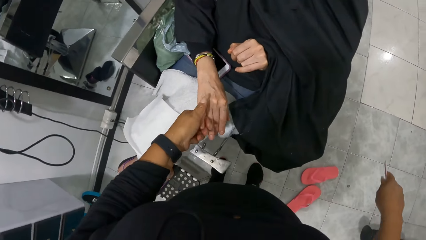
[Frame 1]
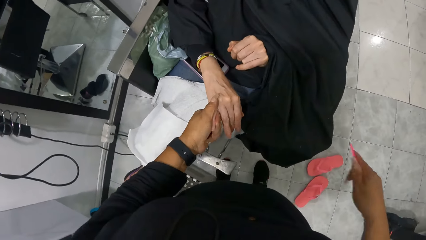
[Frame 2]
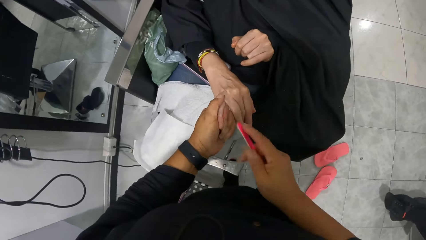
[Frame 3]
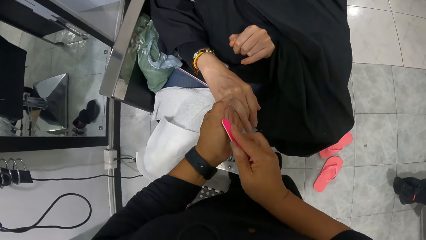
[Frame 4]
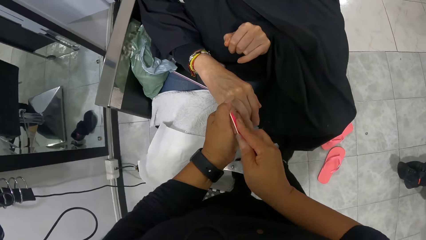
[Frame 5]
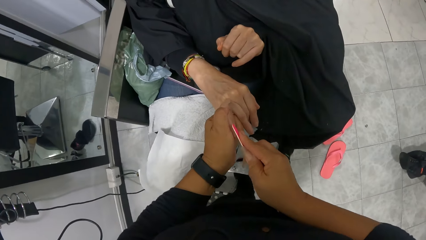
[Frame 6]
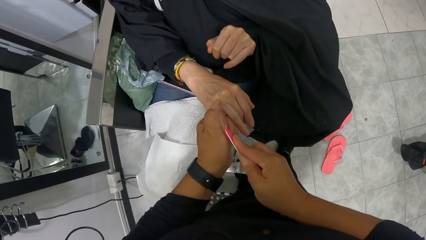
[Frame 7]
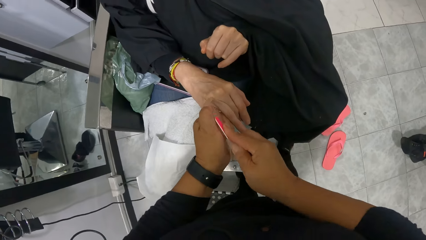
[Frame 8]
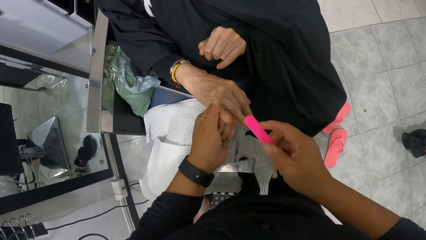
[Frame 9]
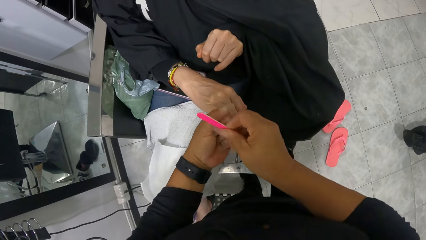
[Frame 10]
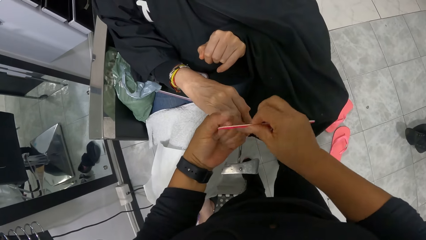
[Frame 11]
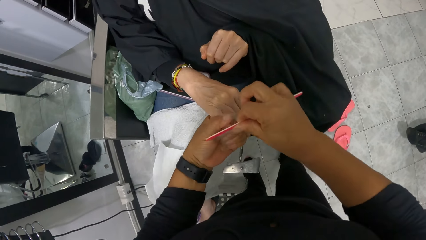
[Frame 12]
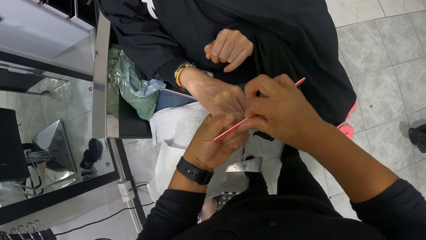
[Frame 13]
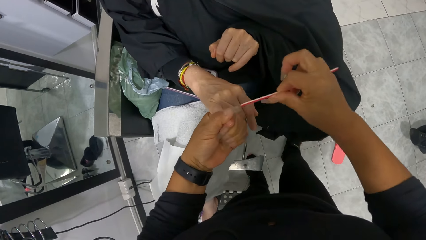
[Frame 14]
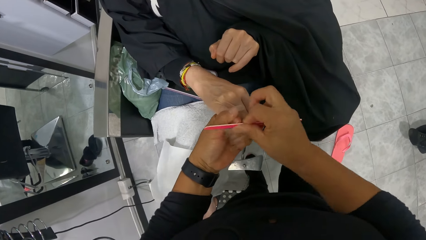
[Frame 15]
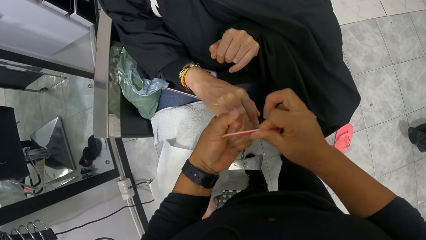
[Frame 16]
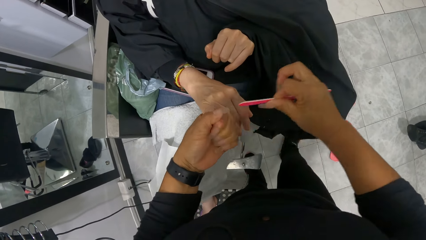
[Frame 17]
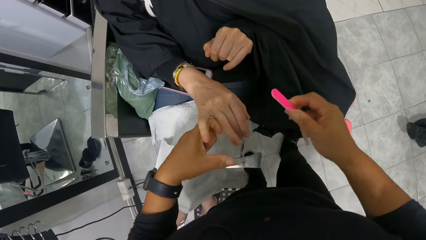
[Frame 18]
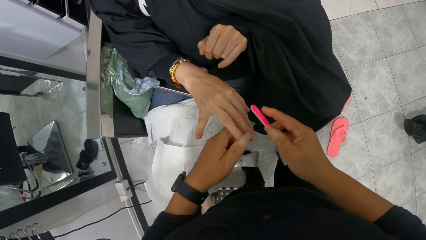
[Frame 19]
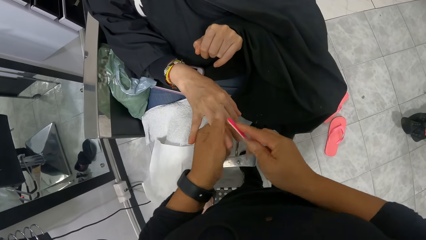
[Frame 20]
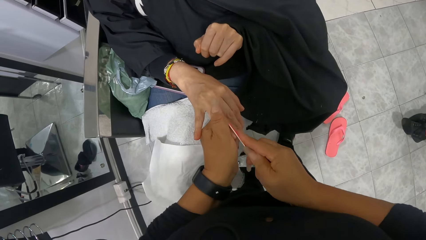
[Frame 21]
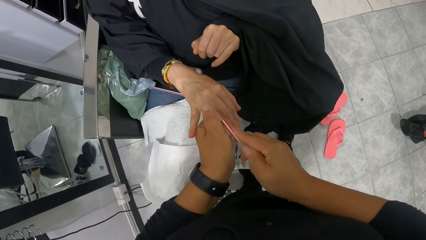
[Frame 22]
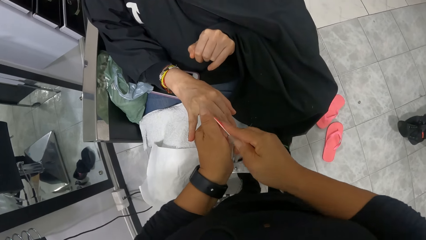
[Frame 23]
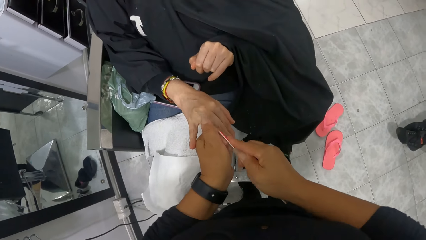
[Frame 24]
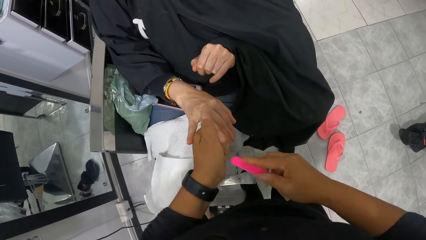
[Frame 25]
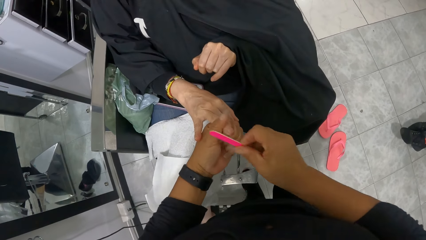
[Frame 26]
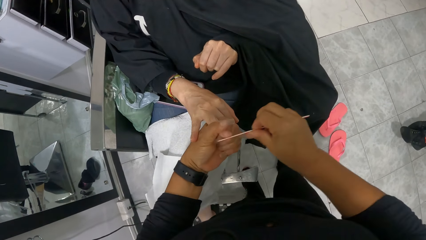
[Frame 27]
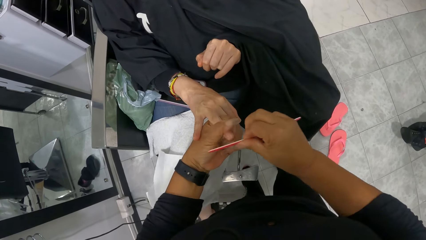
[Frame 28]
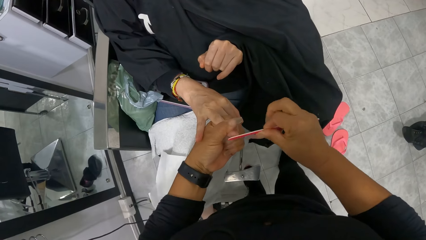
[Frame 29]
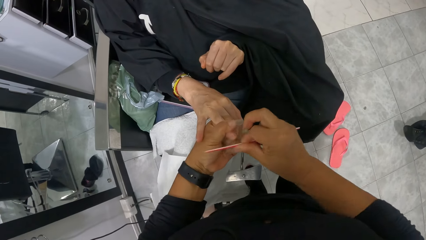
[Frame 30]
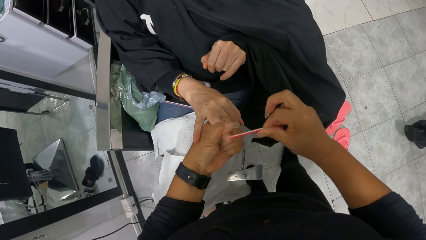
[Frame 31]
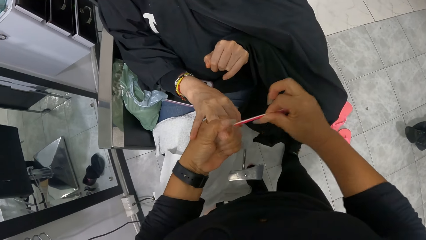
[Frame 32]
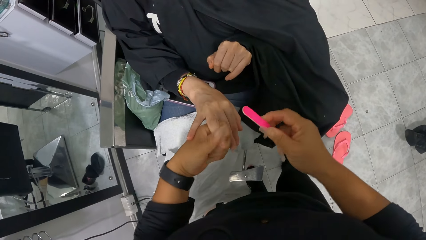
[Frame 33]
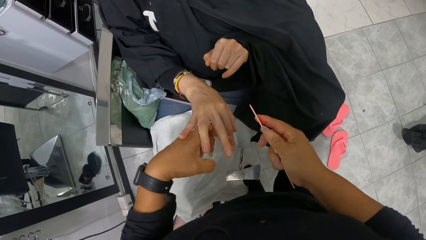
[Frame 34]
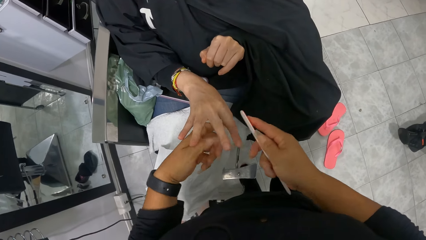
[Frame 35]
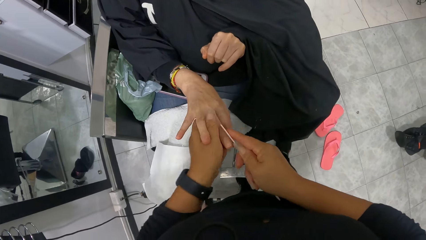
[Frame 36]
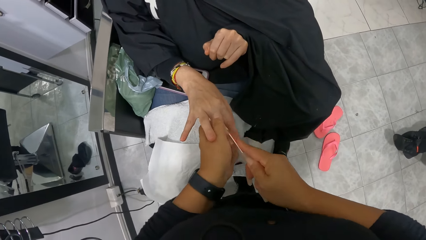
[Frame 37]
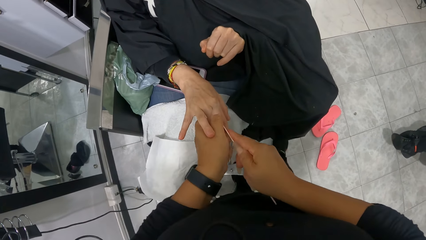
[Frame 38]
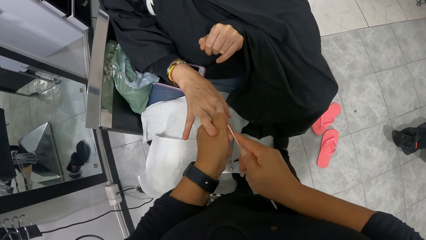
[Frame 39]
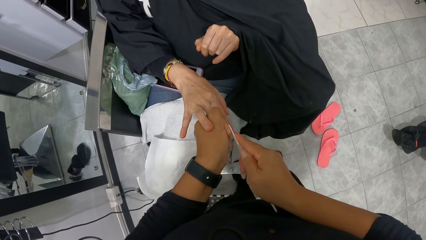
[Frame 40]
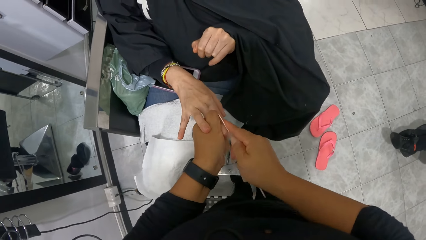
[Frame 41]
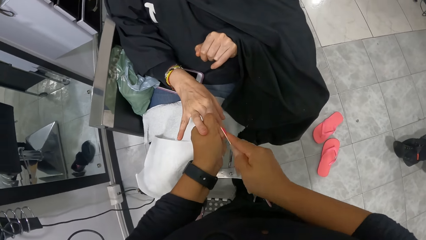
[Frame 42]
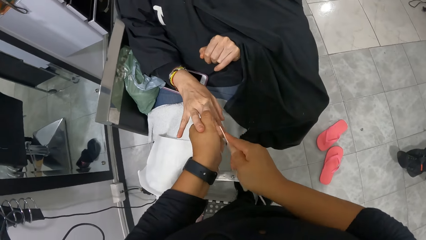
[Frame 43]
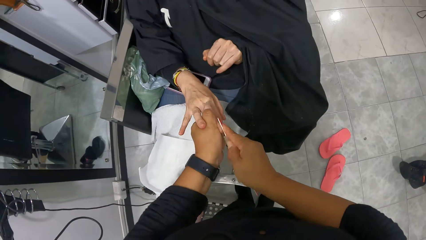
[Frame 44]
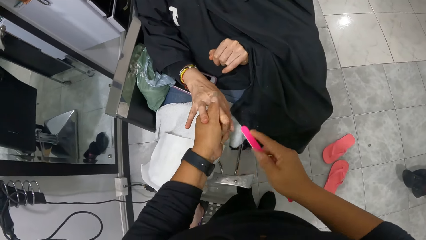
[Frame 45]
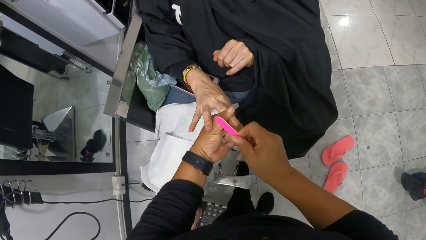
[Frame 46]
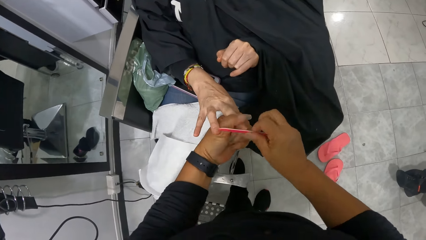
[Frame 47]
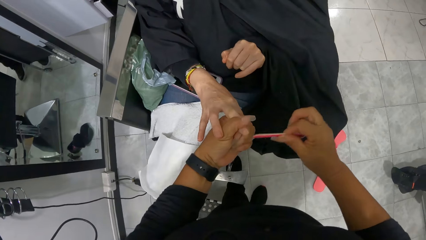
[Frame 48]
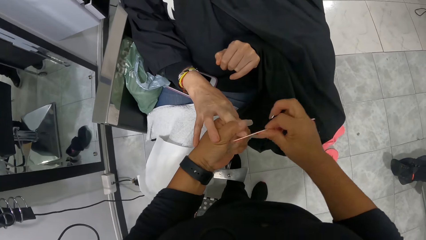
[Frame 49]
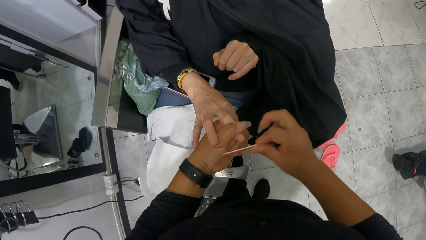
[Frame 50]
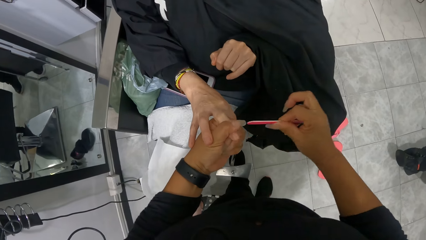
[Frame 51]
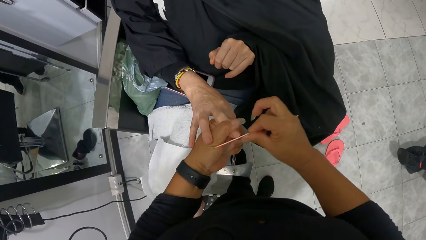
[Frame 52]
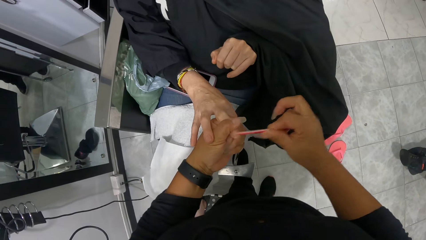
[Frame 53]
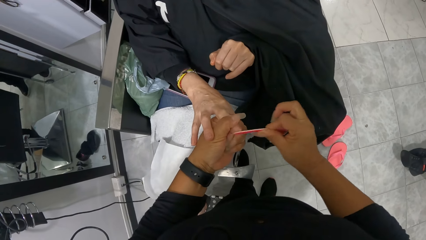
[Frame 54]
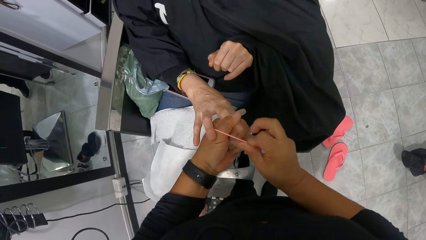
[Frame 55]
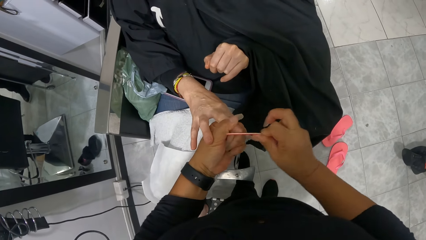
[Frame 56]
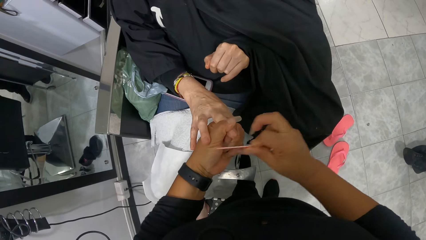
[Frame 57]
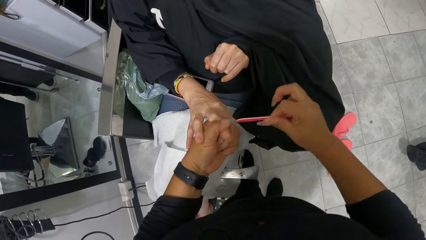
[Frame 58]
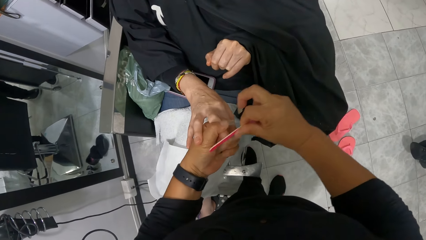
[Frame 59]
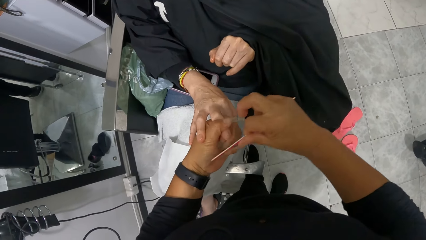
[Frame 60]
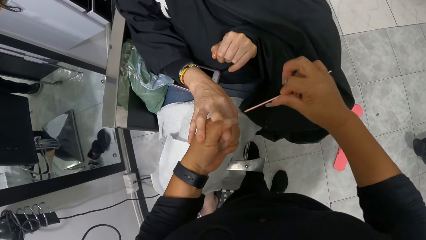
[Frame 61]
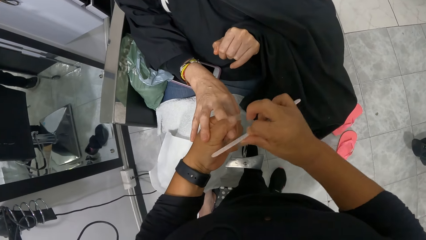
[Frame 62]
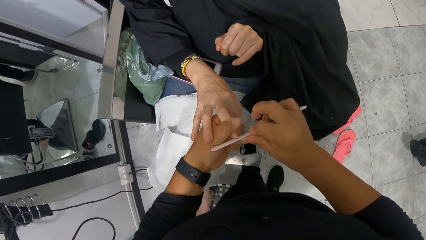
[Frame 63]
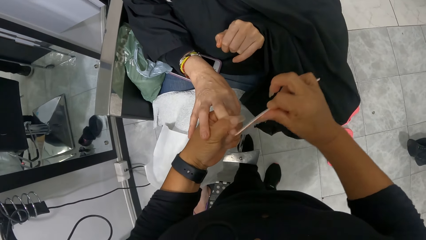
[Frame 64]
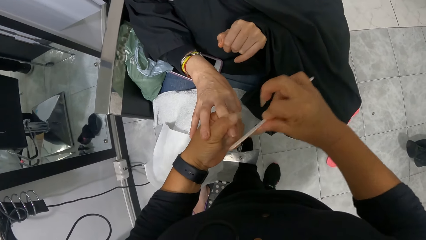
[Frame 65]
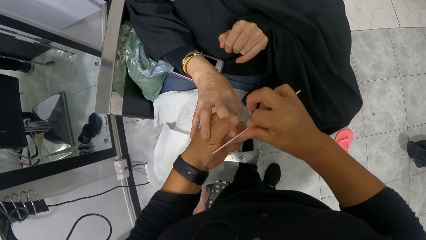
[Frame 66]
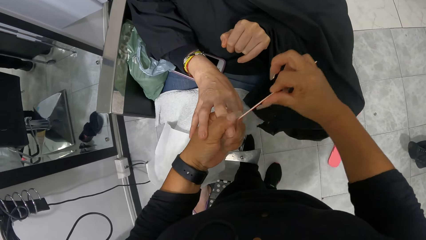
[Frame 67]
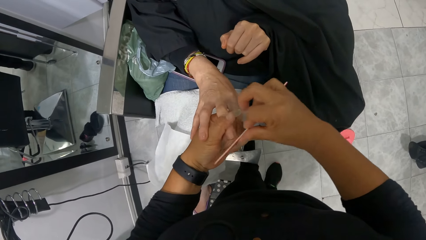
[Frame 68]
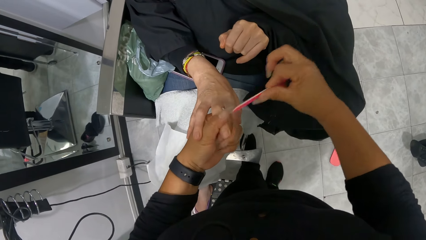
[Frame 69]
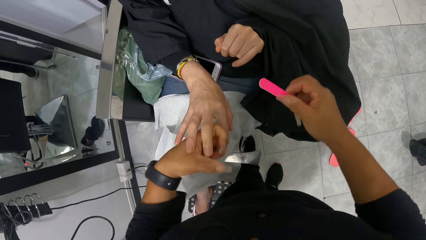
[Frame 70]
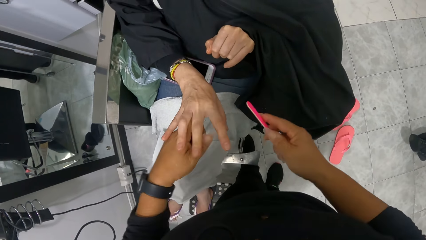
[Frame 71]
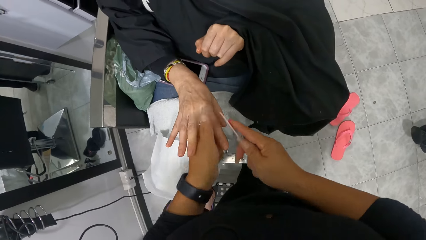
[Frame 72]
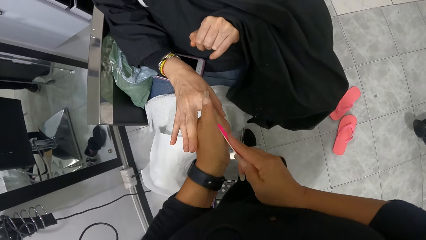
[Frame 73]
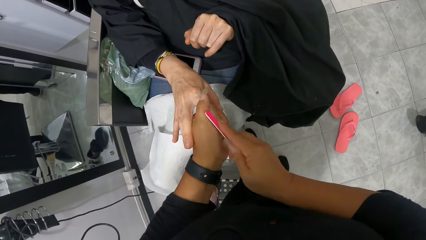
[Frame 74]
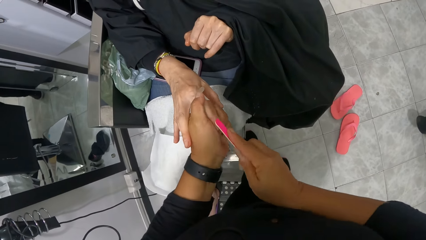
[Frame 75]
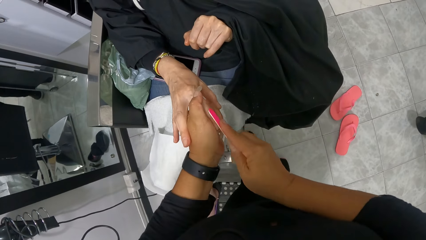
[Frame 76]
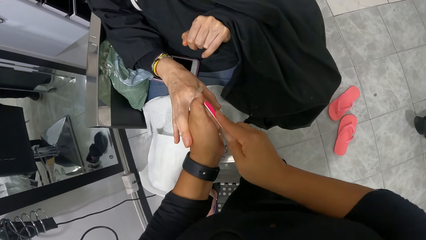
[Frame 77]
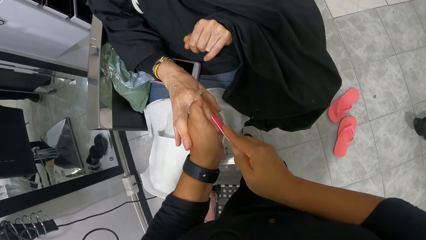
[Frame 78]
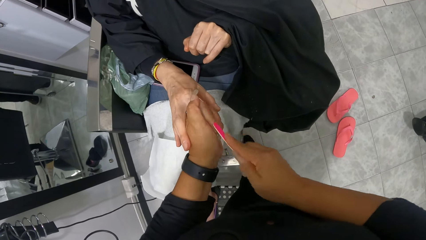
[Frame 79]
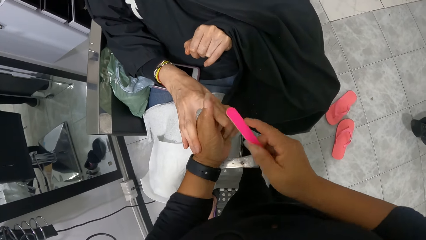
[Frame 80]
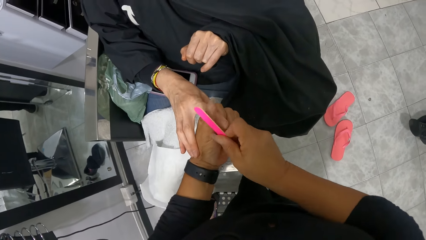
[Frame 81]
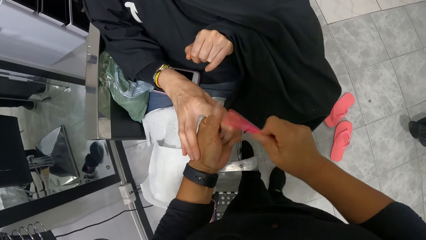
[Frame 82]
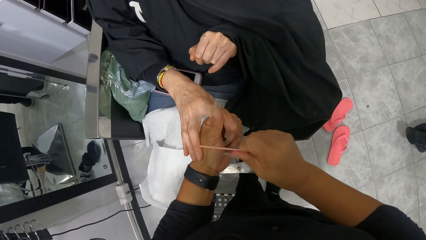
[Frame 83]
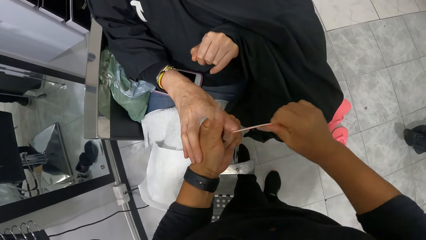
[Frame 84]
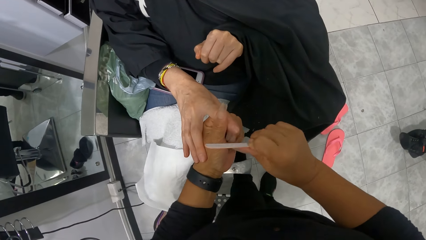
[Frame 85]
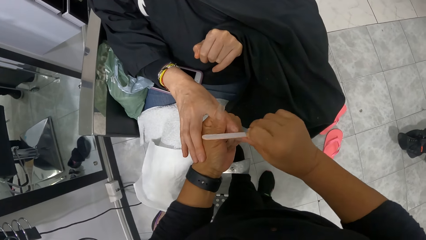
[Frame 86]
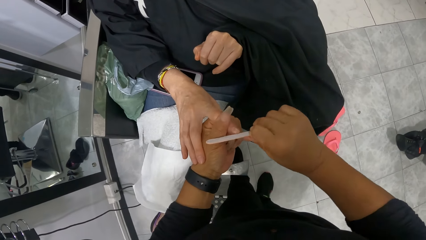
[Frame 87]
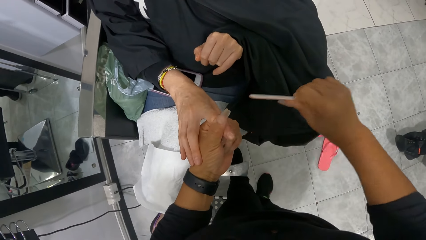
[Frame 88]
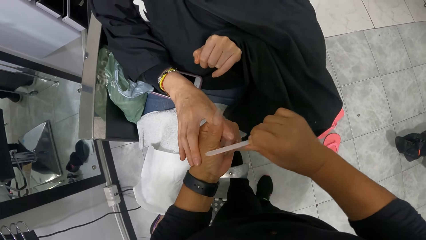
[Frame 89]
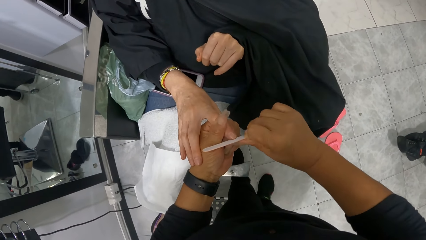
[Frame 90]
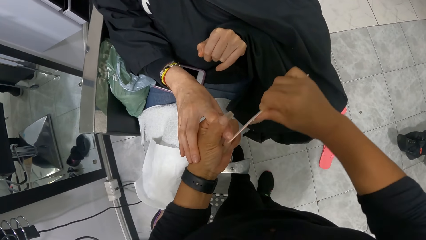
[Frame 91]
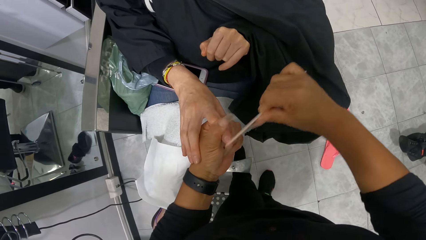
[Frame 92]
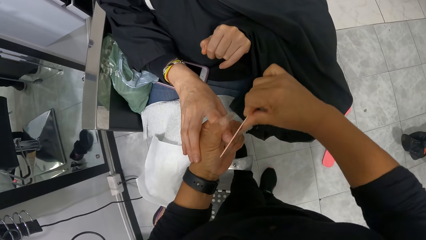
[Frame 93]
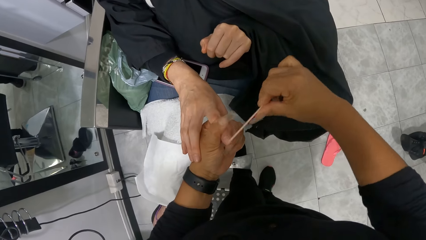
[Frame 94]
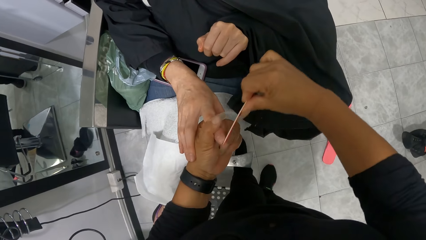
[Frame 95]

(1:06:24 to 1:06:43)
The camera wearer passes the nail file in her left hand to her right hand. She holds the right small finger of the woman with her left hand. She files the right small finger nail of the woman in her left hand with the nail file in her right hand. She holds the right ring finger of the woman with her left hand. She files the right ring finger nail of the woman in her left hand with the nail file in her right hand. She holds the right middle finger of the woman with her left hand. She files the right middle finger nail of the woman in her left hand with the nail file in her right hand. She holds the right index finger nail of the woman with her left hand. She files the right index finger nail of the woman in her left hand with the nail file in her right hand.
